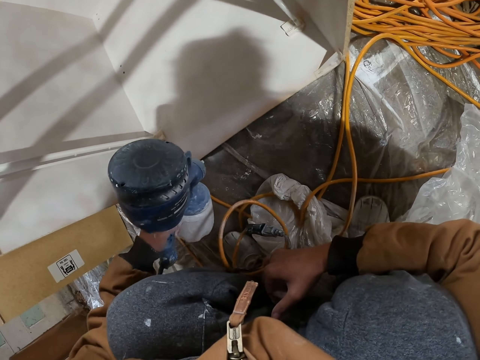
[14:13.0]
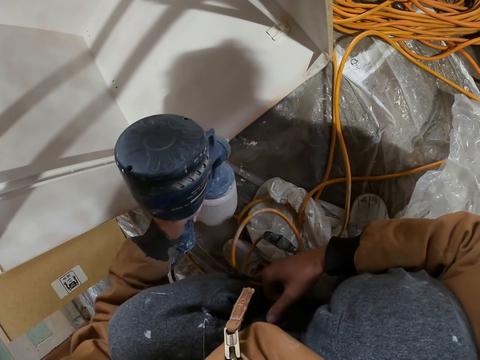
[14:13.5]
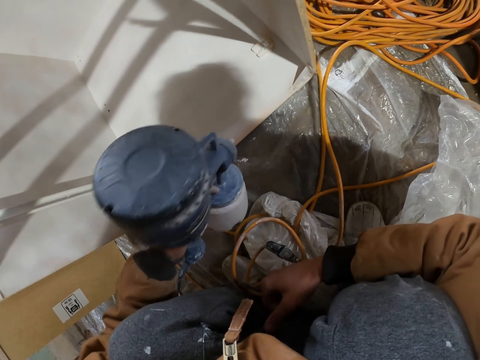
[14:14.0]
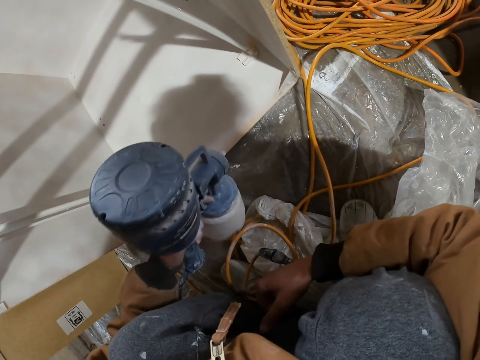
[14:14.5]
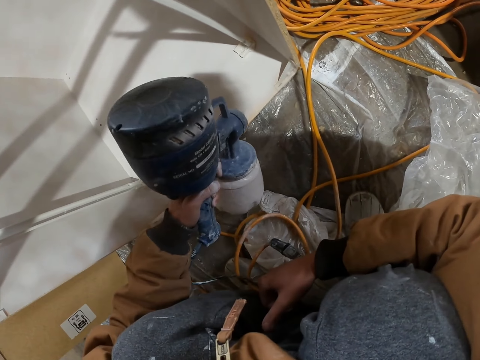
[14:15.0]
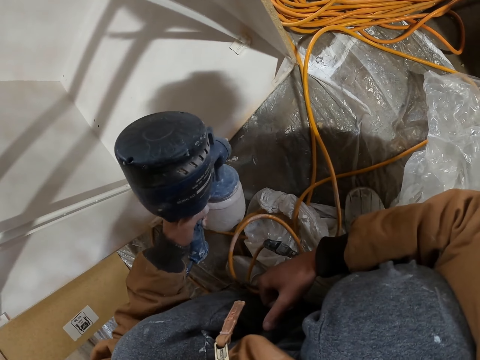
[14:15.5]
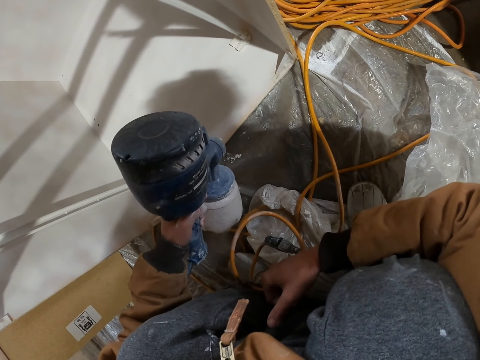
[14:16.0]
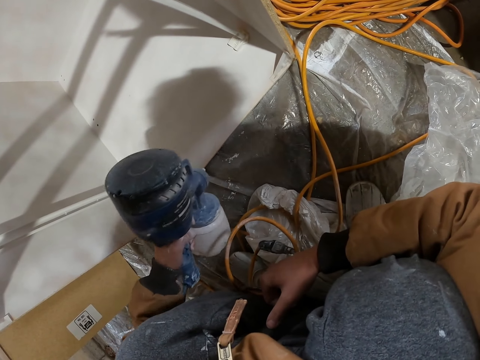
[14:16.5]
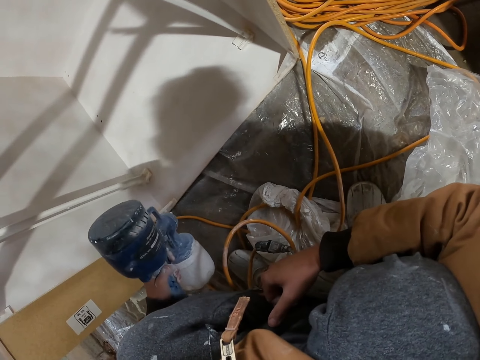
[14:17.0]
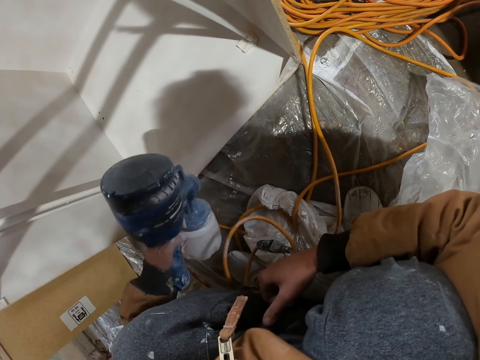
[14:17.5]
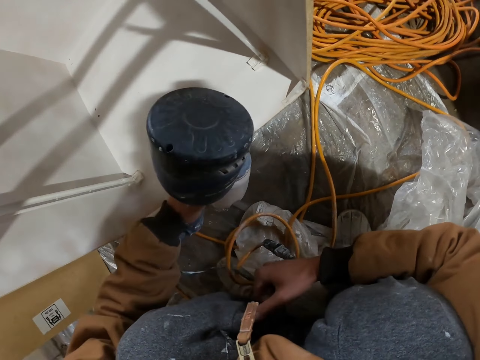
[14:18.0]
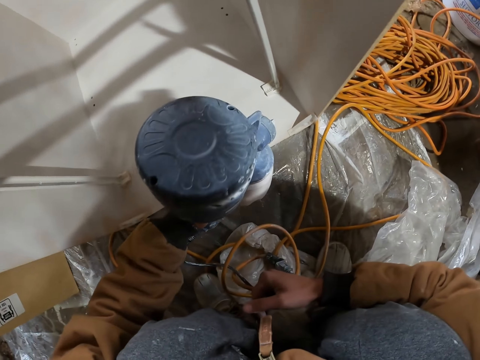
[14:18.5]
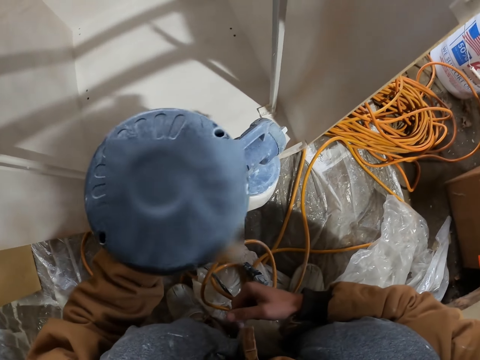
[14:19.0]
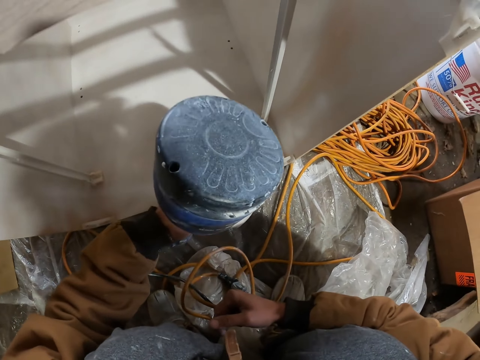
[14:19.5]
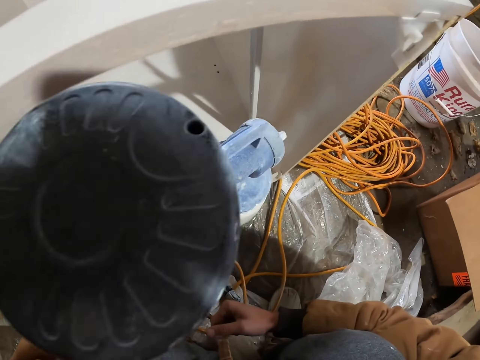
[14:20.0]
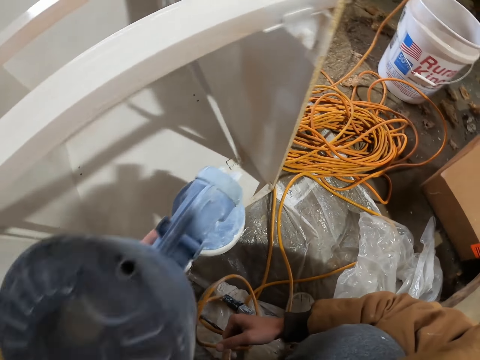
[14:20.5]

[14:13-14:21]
The camera wearer shakes a paint sprayer. They spray paint on furniture with the paint sprayer.

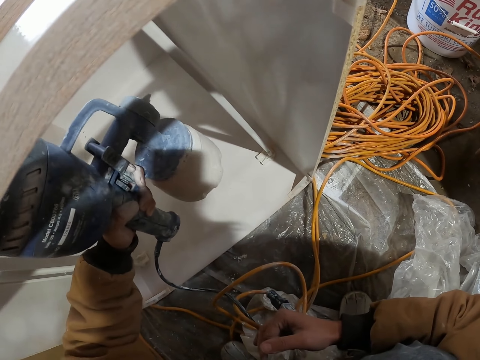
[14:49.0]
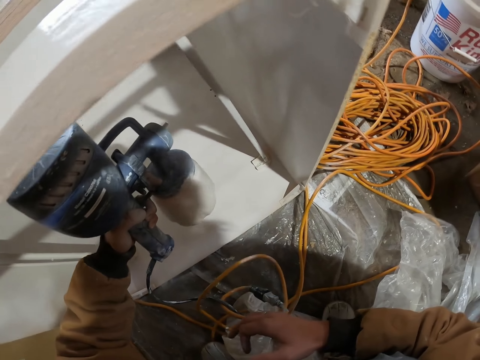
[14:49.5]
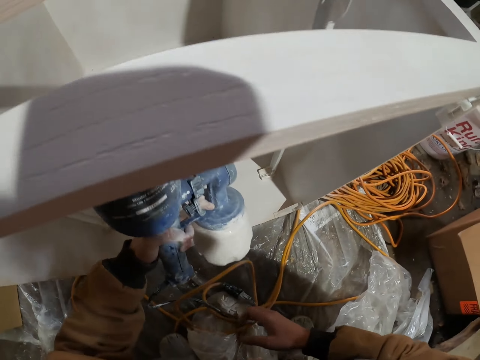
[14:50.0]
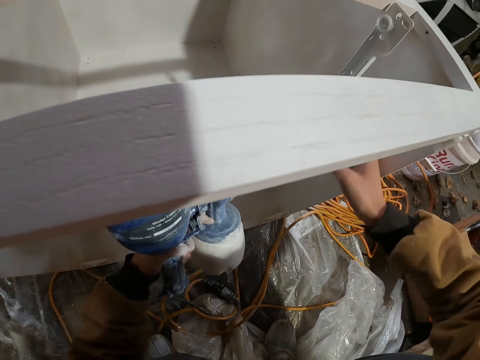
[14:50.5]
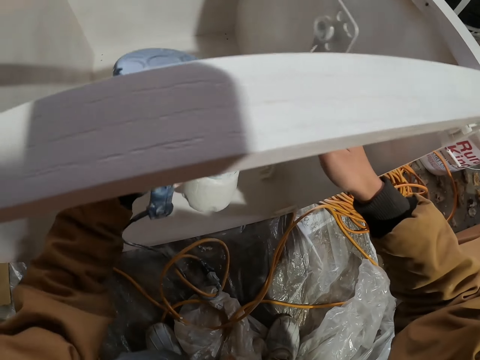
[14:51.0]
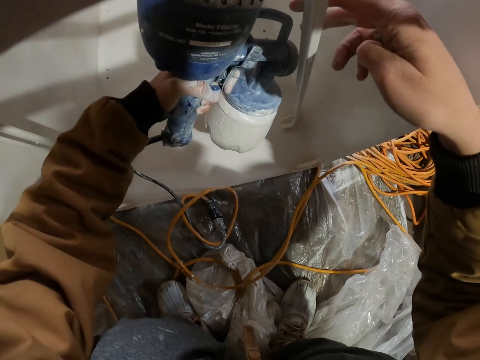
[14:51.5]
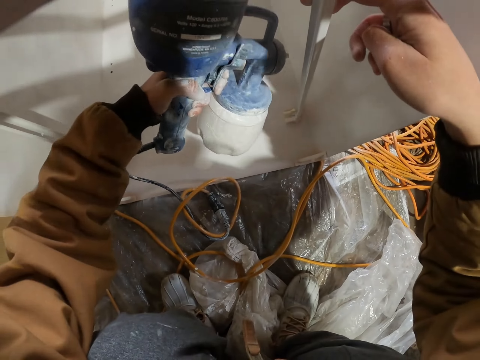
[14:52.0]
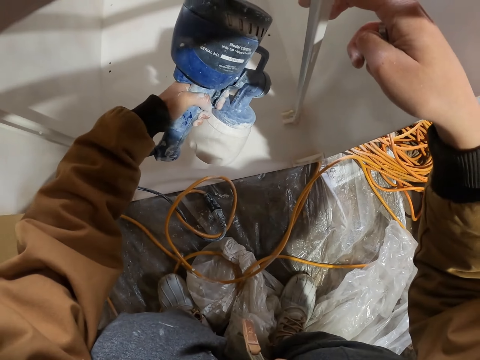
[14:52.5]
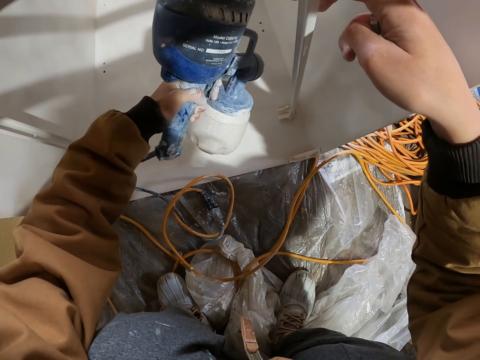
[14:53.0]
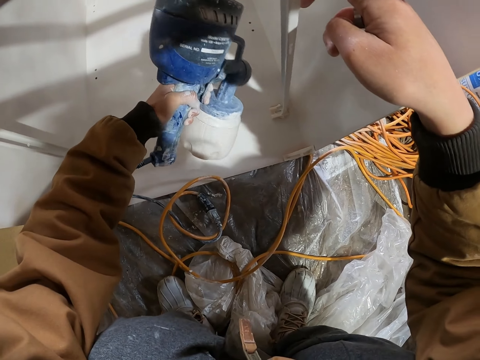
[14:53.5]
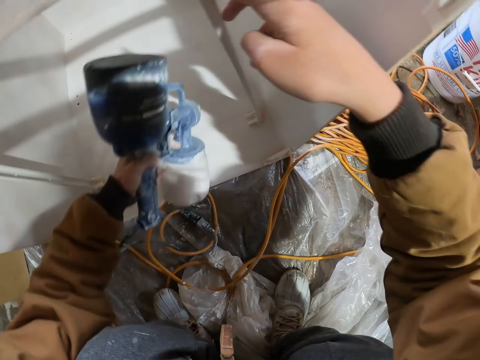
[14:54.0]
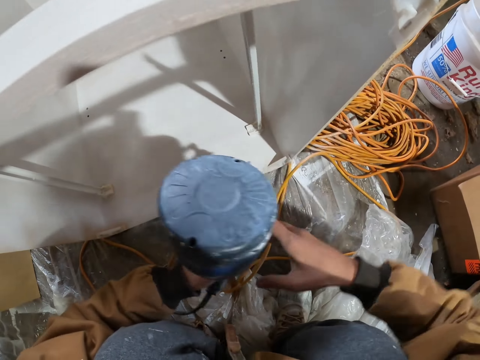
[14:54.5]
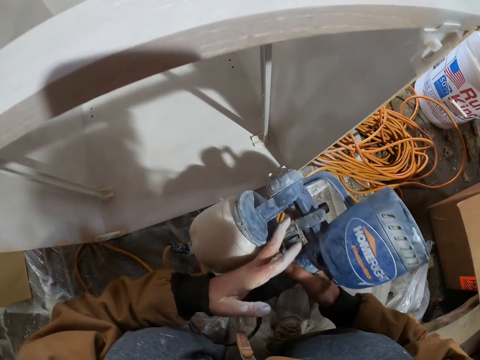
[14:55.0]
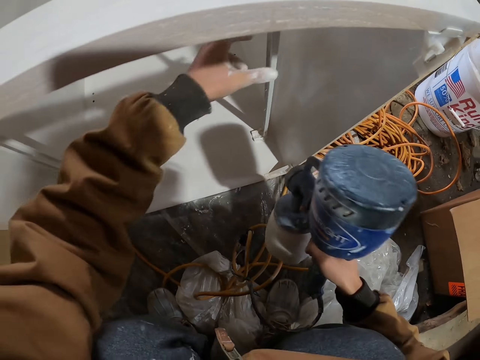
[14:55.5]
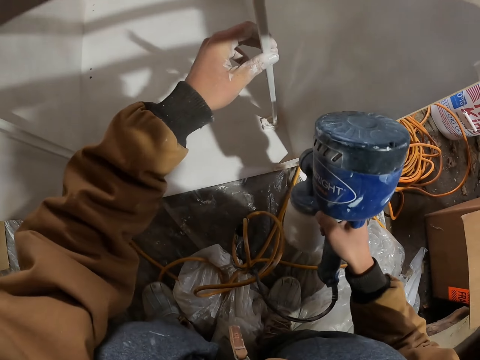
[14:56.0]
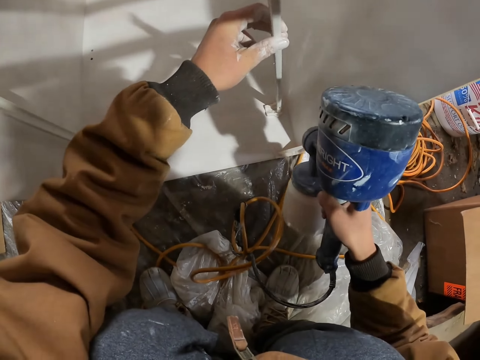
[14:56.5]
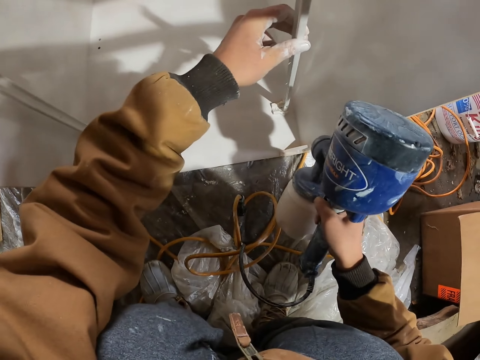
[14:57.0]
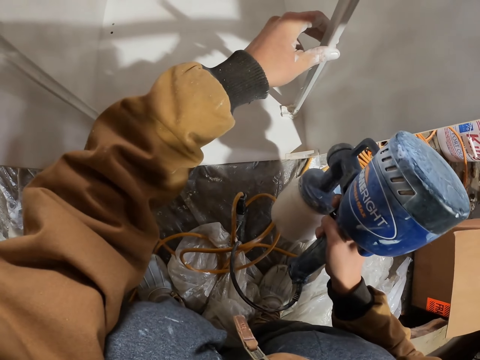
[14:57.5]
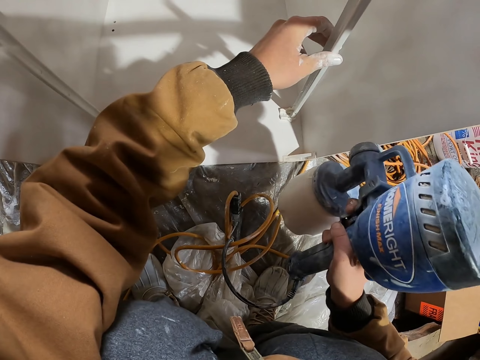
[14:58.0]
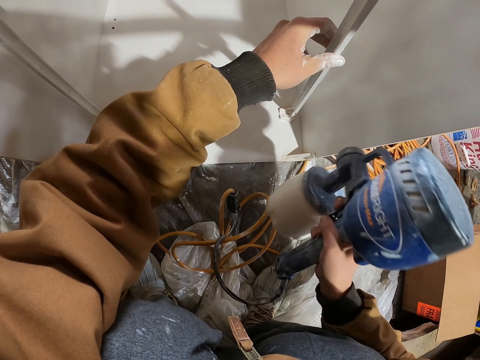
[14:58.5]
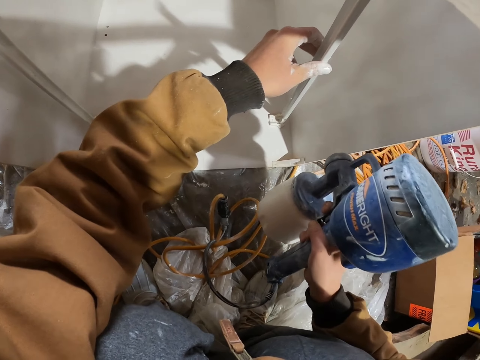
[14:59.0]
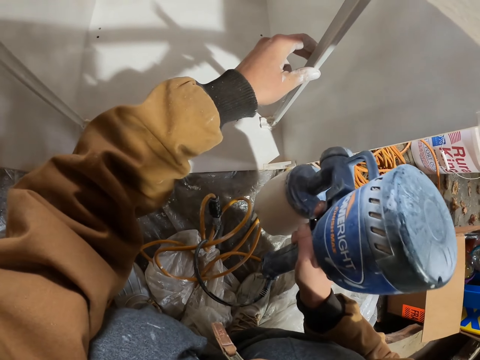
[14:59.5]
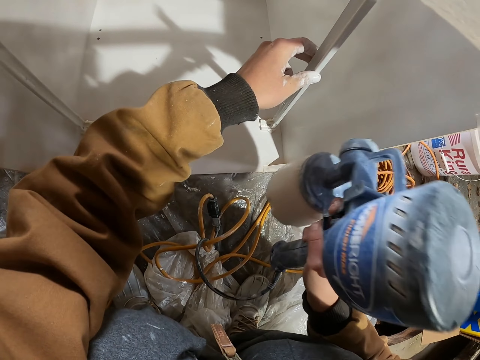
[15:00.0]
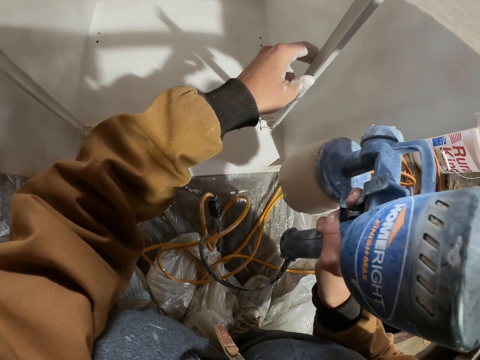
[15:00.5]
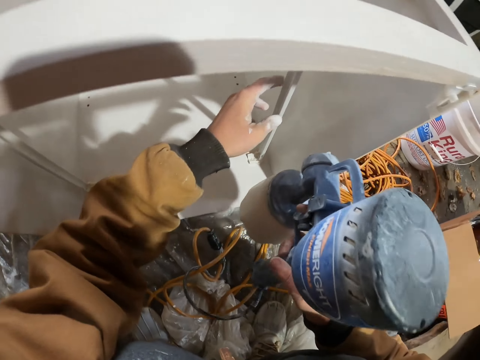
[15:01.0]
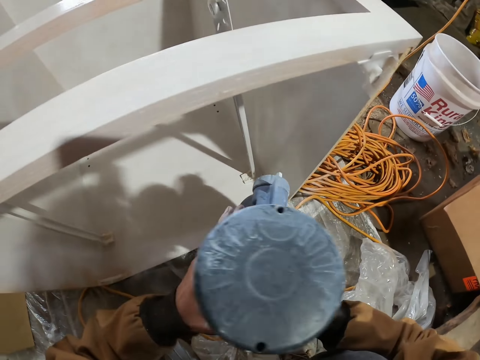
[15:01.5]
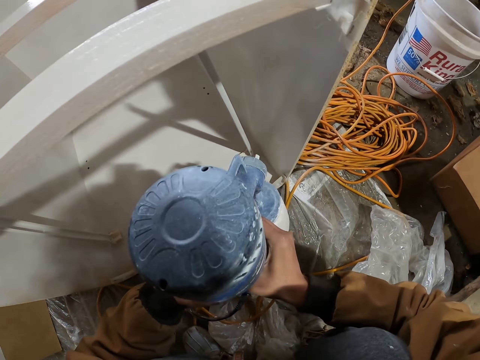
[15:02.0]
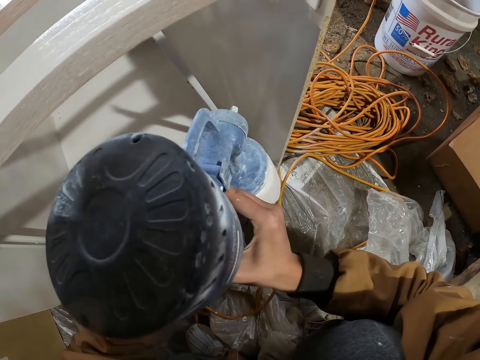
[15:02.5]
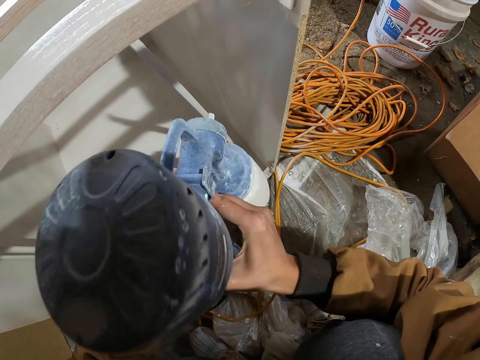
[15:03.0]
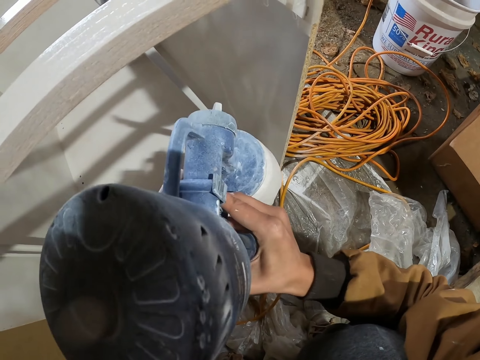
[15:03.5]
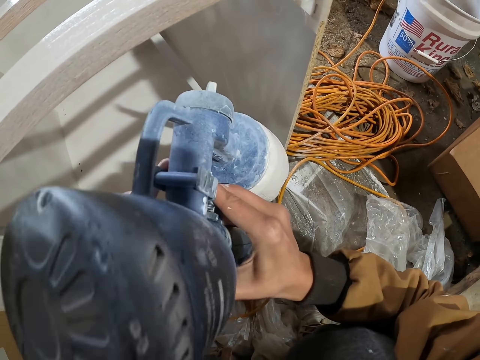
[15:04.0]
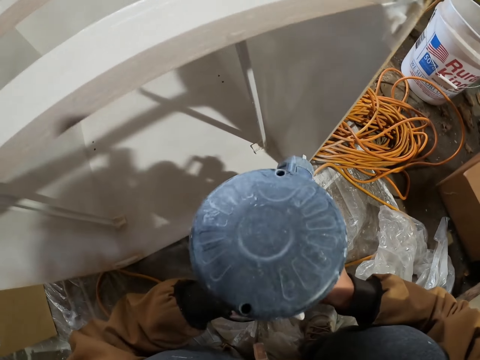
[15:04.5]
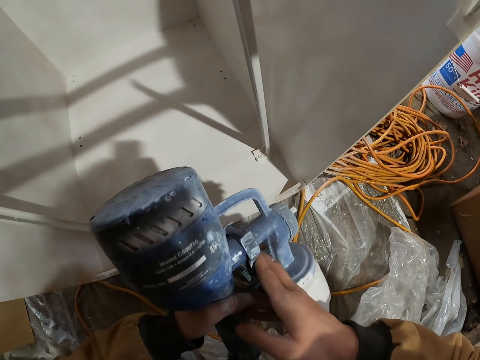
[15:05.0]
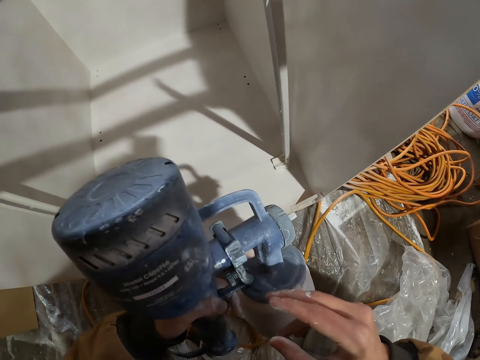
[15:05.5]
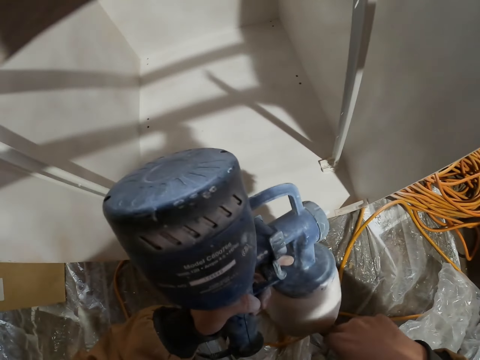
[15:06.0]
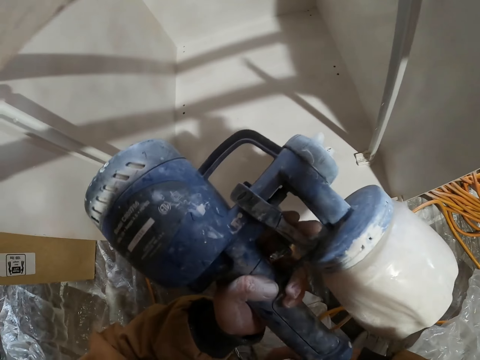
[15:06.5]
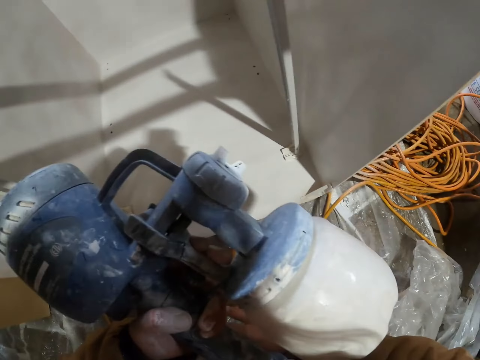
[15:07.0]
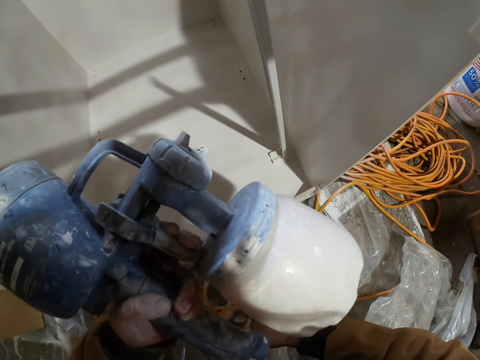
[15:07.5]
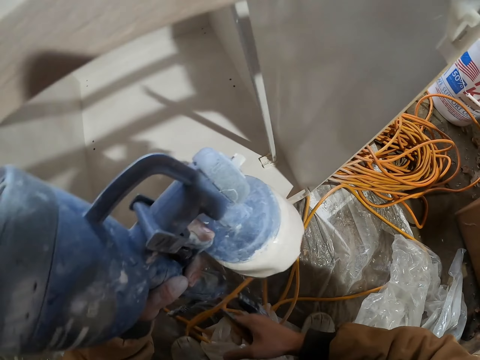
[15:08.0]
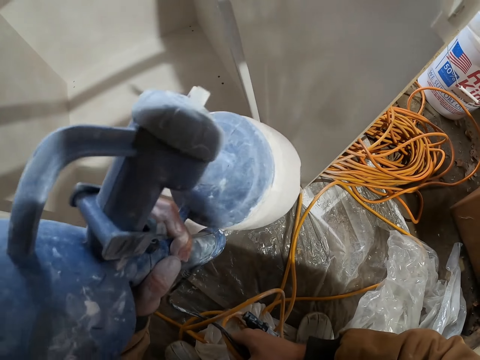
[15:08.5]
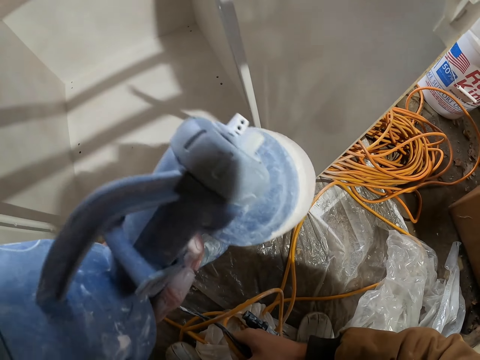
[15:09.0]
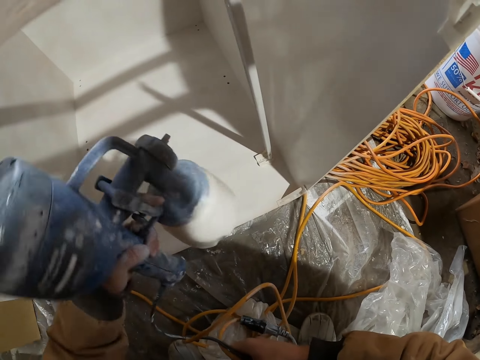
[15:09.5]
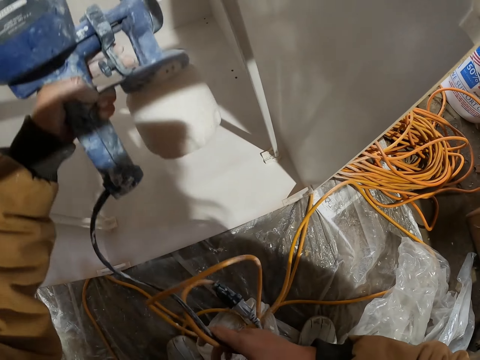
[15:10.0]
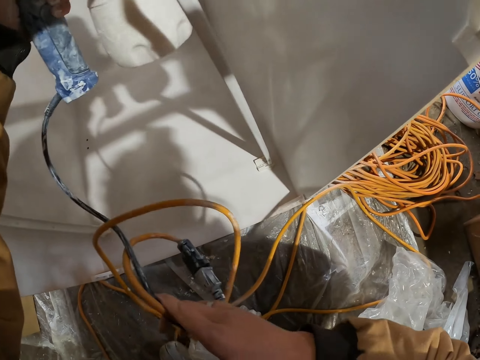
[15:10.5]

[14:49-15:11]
The camera wearer holds the furniture with a hand. They spray paint on the furniture with a paint sprayer. They switch the paint sprayer to the other hand, the right hand. They hold the furniture with a hand. They spray paint on the furniture with the paint sprayer. They hold the paint sprayer with hands and spray paint on the furniture with the paint sprayer. They hold the paint sprayer with a hand. They pull a cable. They spray paint on the furniture with the paint sprayer.
